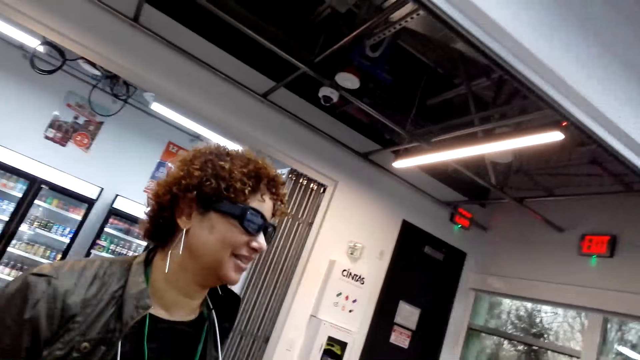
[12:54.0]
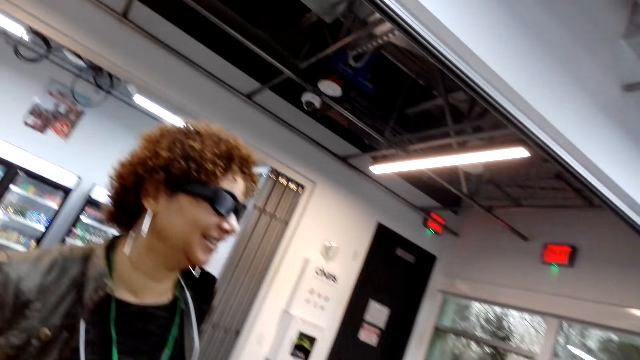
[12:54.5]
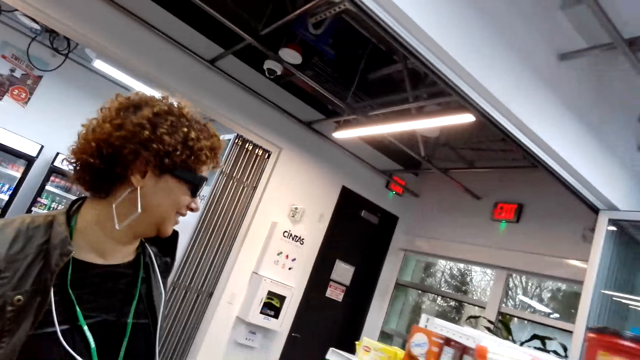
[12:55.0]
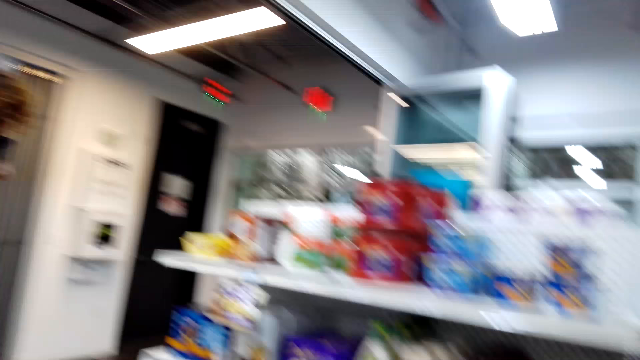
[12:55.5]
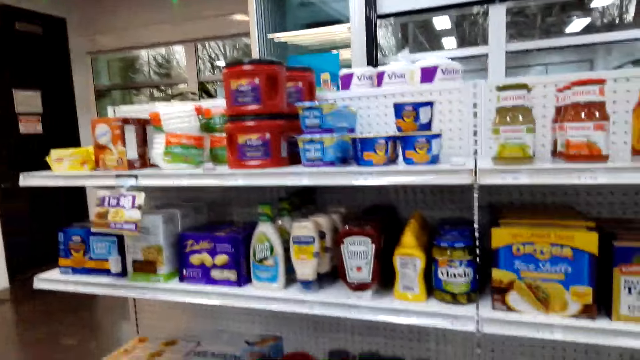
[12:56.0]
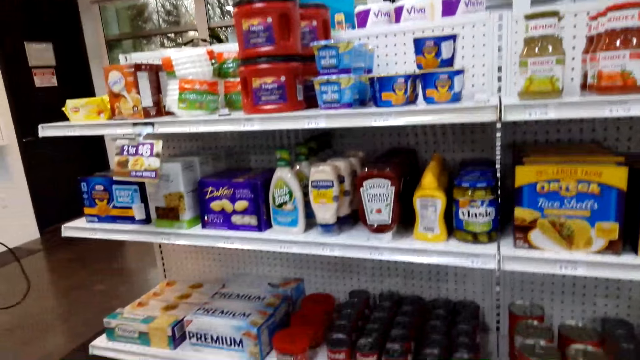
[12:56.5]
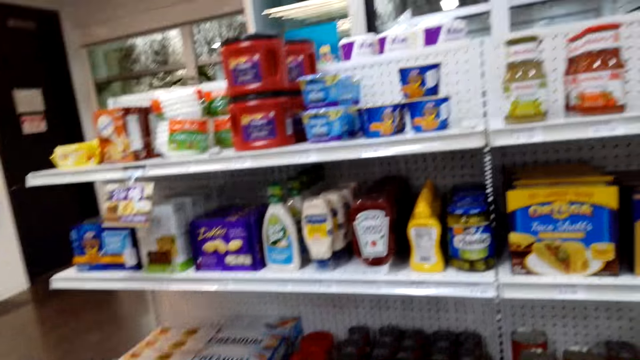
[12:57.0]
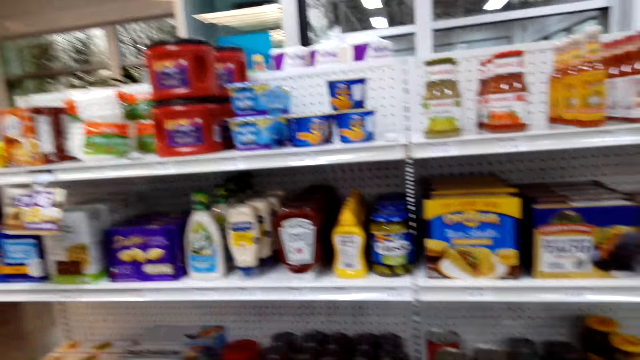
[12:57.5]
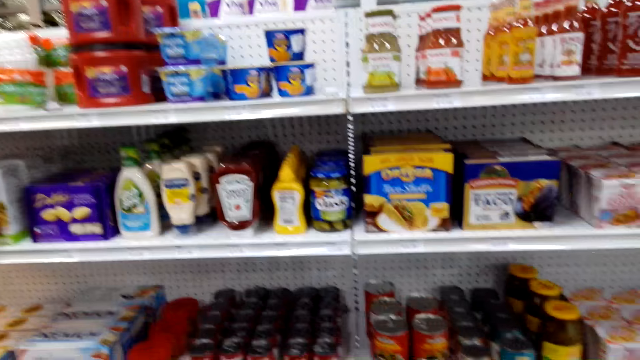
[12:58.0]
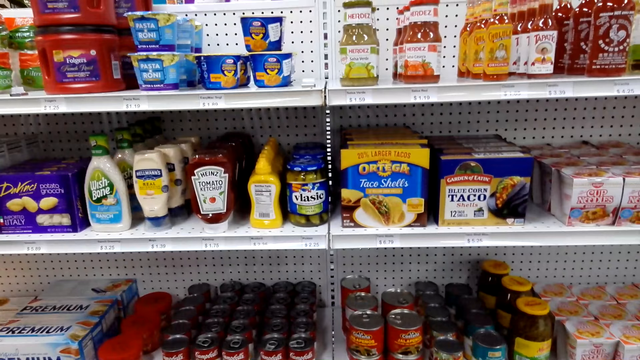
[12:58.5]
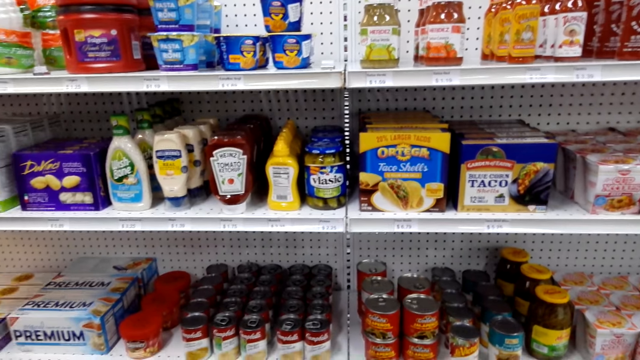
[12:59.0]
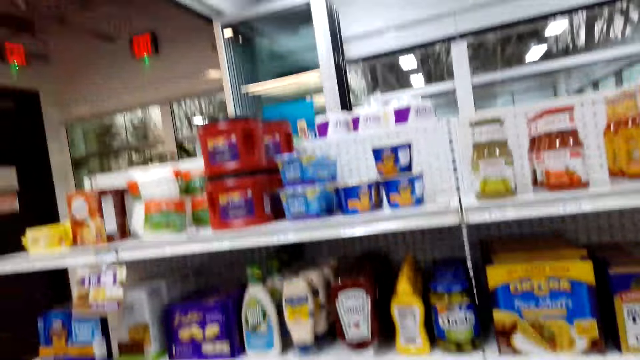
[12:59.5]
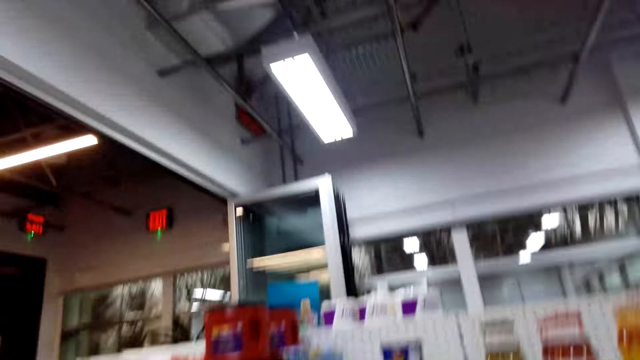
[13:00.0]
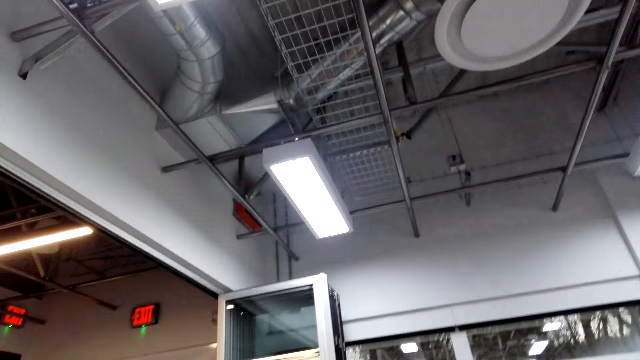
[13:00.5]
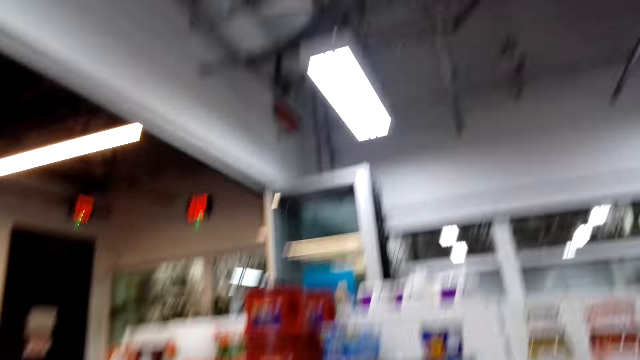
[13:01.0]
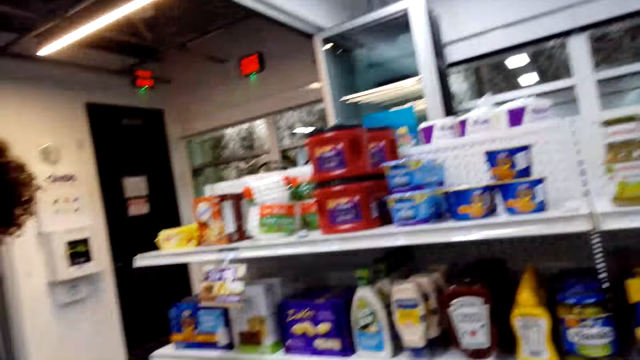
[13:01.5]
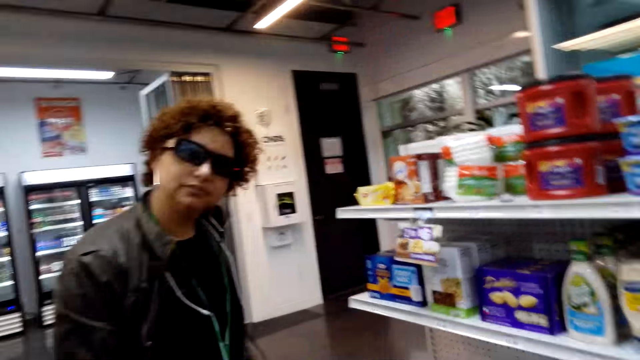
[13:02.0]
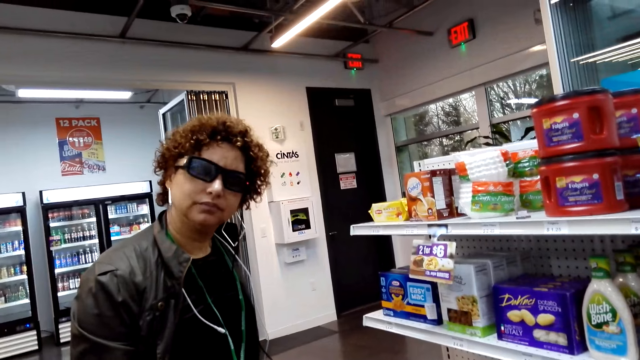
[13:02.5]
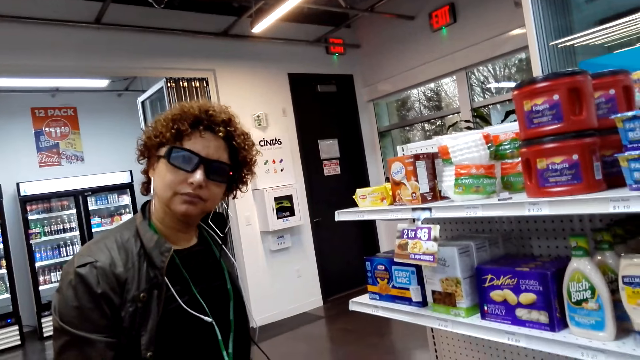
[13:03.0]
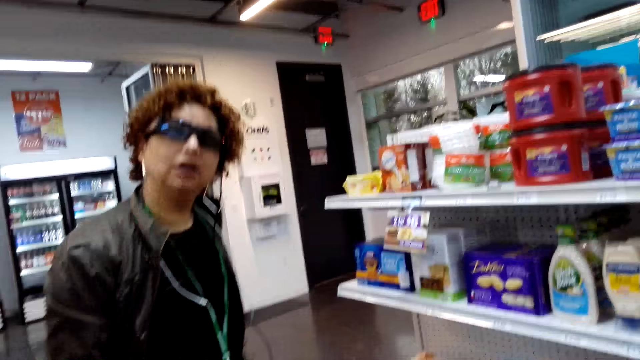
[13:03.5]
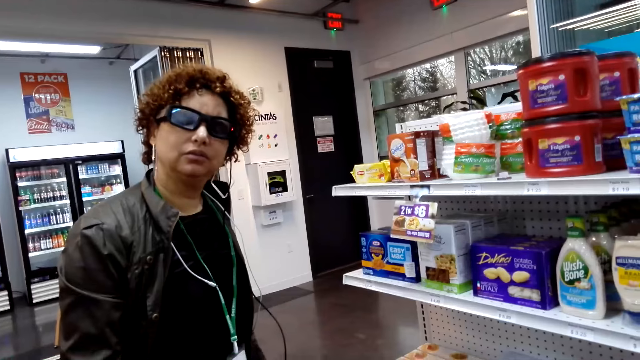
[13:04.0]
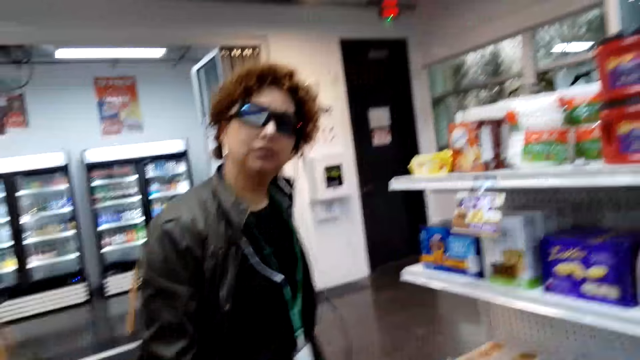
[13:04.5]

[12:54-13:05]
The camera wearer talks to a man.

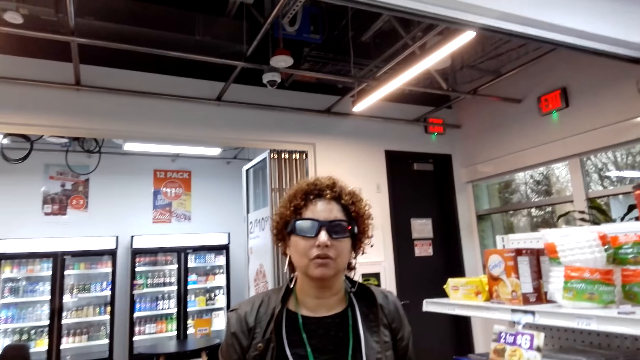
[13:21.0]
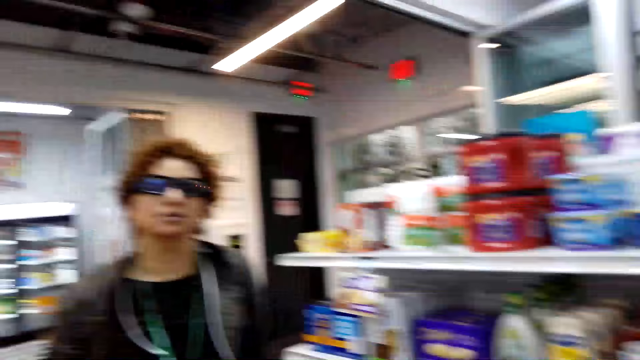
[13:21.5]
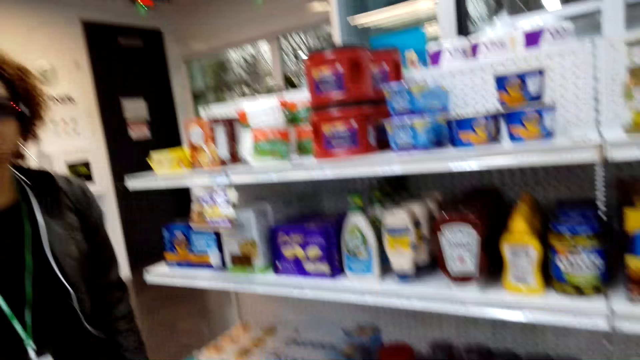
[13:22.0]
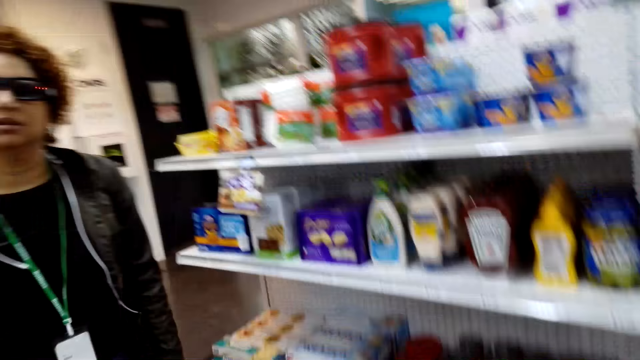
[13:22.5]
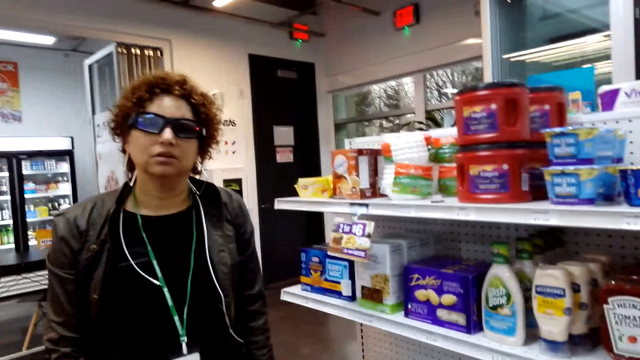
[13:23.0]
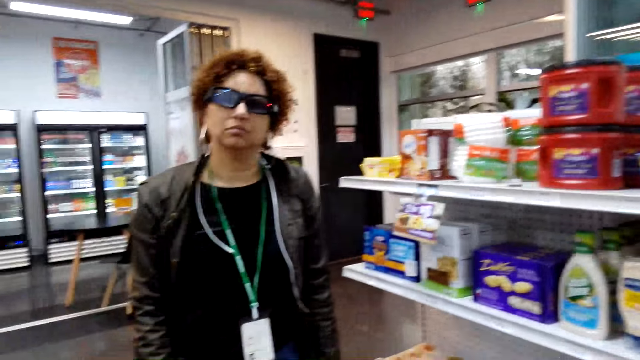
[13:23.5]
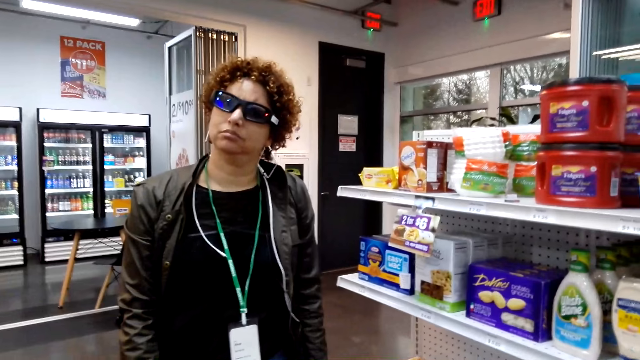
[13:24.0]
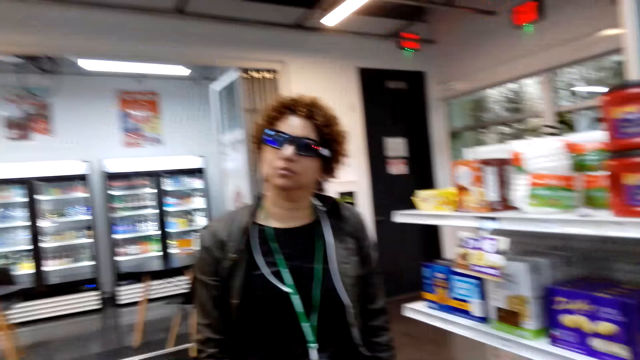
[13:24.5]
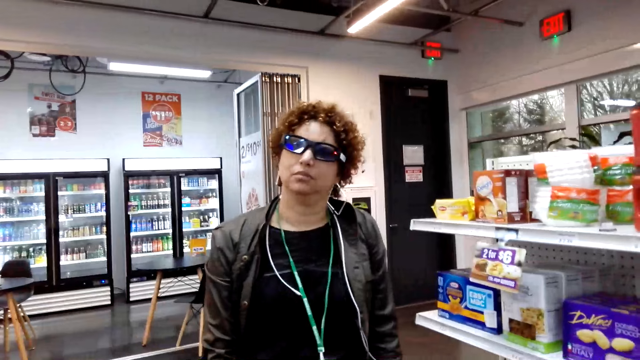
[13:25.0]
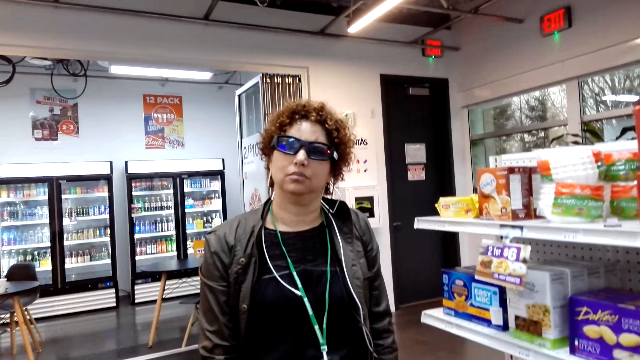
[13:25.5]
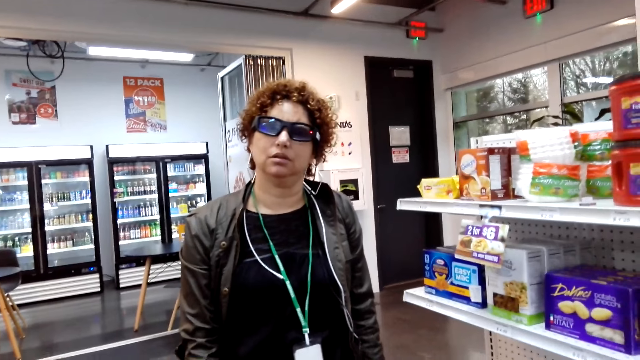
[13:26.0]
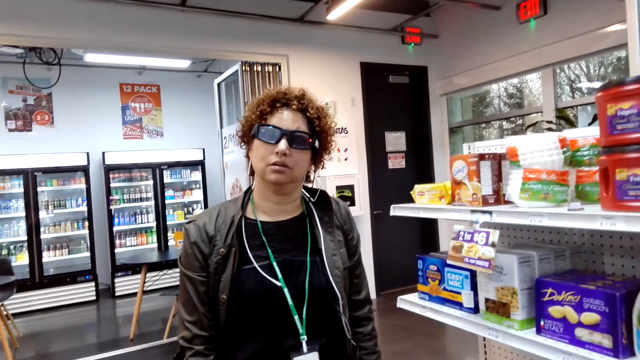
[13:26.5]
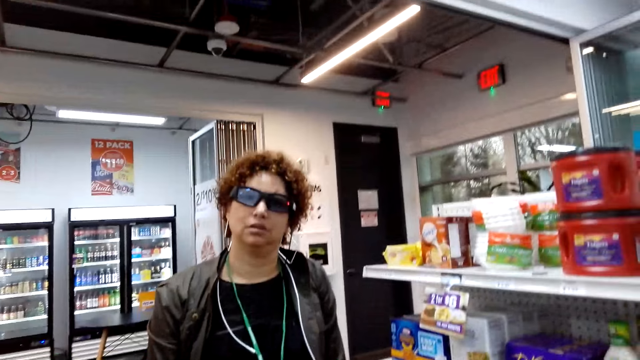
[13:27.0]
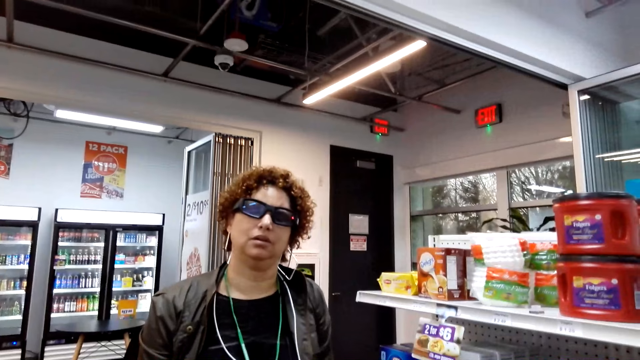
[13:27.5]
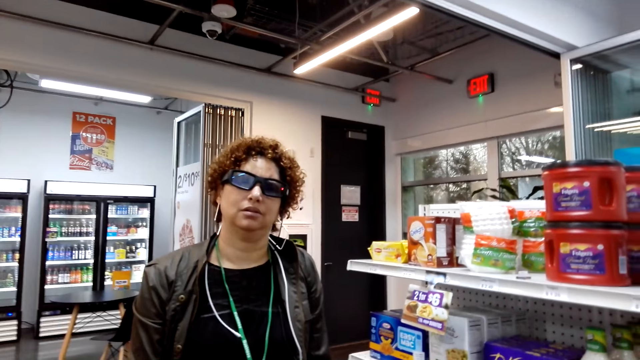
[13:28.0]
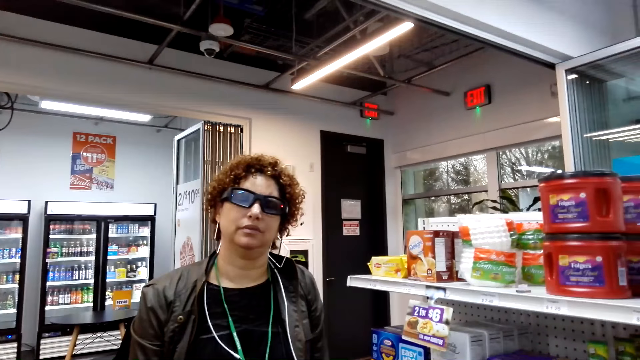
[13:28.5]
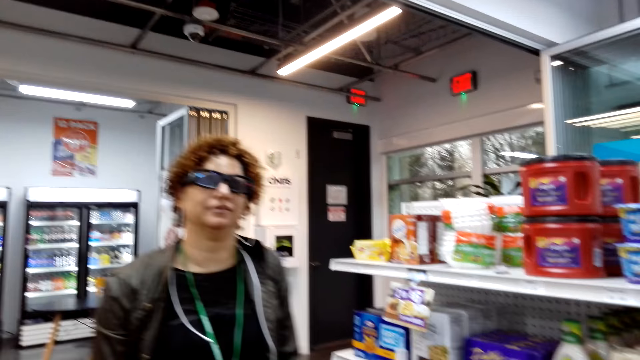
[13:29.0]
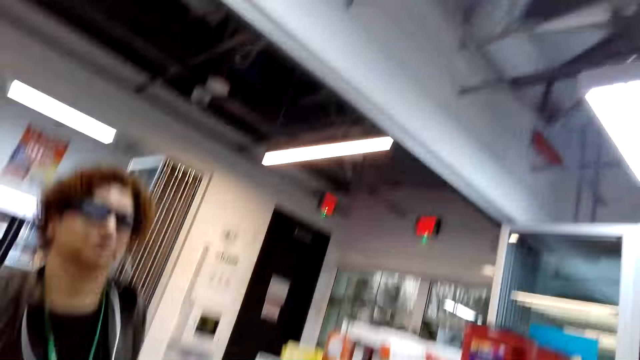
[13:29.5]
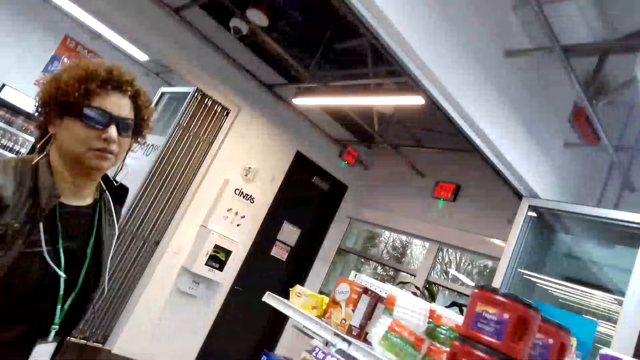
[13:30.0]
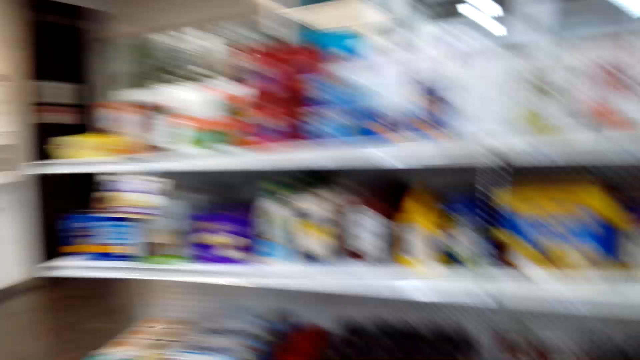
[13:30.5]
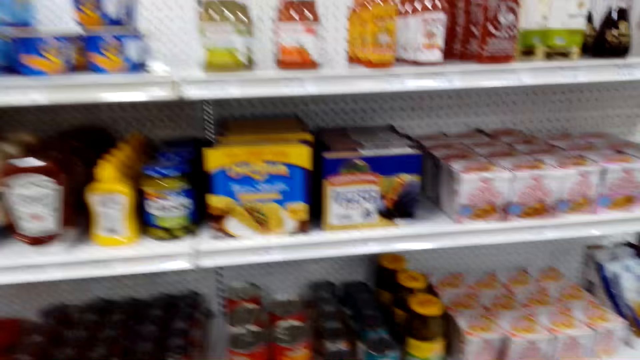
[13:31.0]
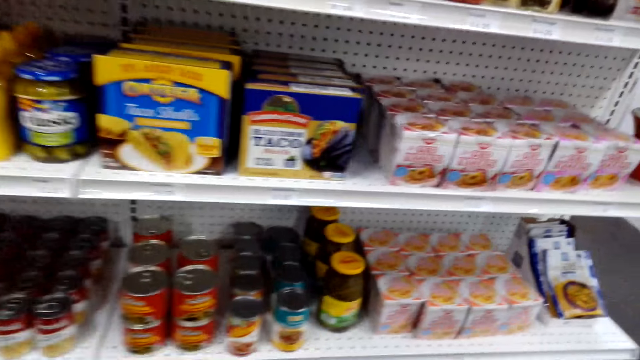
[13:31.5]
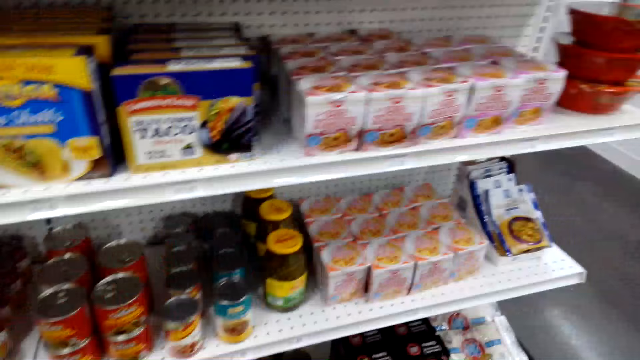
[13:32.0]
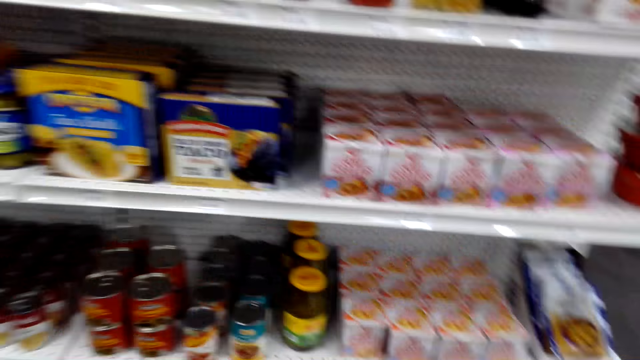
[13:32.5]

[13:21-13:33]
The camera wearer looks around. They look at the shelves.
